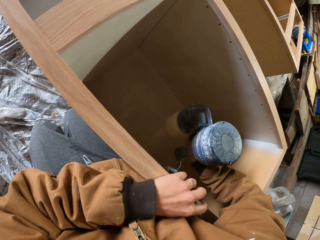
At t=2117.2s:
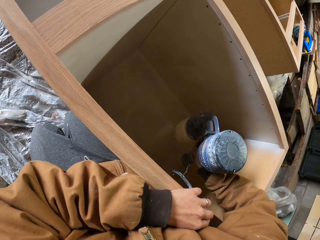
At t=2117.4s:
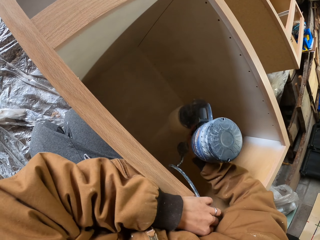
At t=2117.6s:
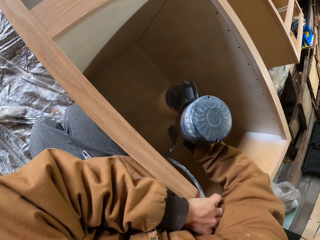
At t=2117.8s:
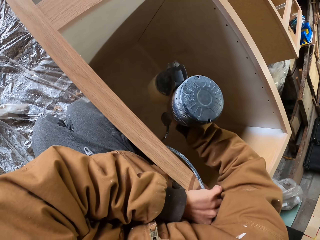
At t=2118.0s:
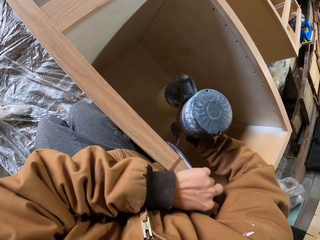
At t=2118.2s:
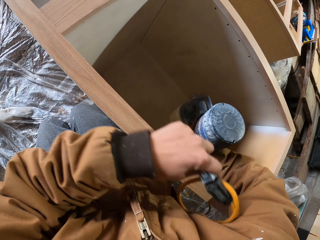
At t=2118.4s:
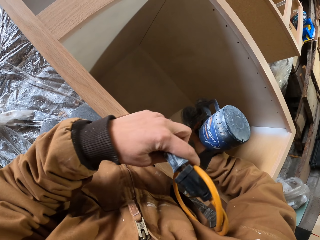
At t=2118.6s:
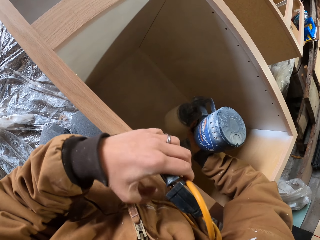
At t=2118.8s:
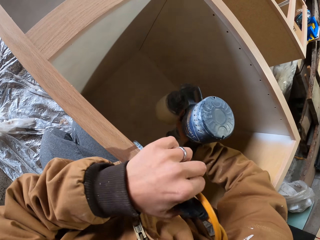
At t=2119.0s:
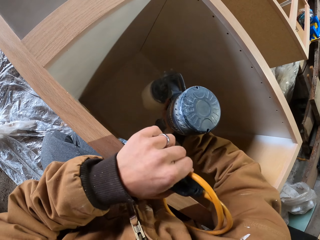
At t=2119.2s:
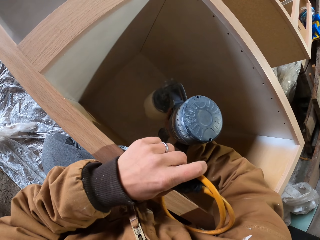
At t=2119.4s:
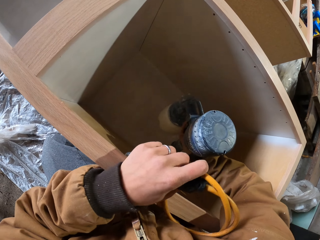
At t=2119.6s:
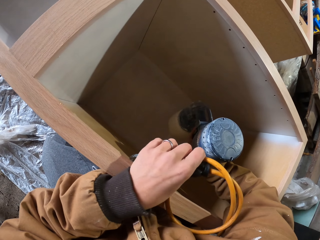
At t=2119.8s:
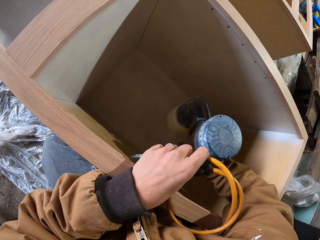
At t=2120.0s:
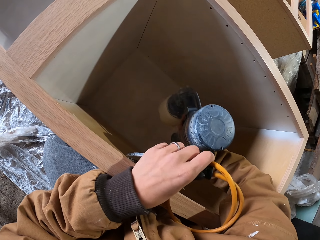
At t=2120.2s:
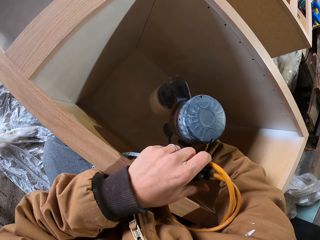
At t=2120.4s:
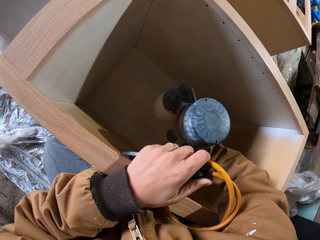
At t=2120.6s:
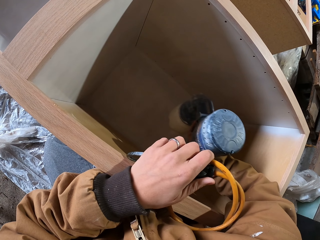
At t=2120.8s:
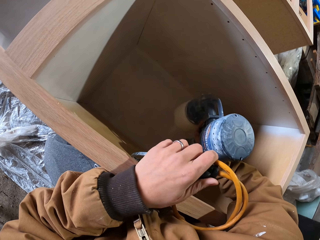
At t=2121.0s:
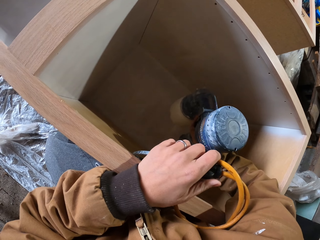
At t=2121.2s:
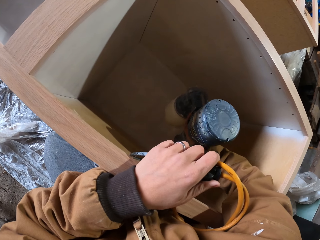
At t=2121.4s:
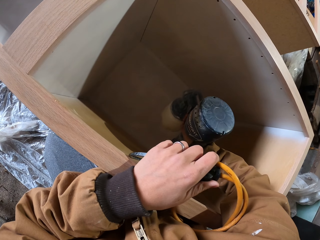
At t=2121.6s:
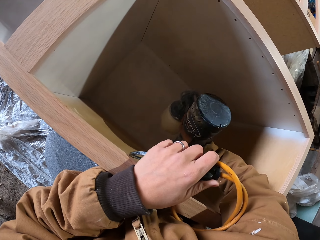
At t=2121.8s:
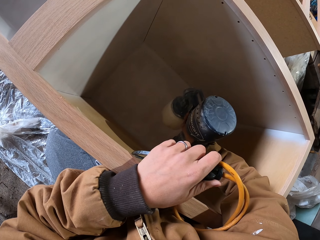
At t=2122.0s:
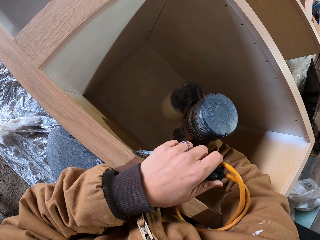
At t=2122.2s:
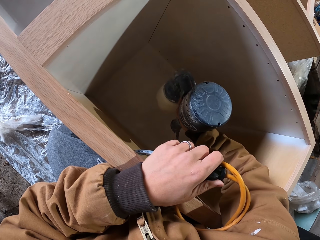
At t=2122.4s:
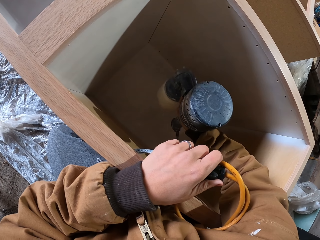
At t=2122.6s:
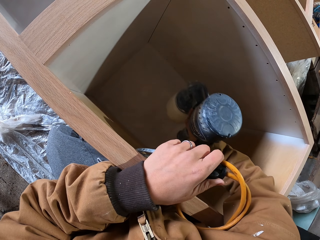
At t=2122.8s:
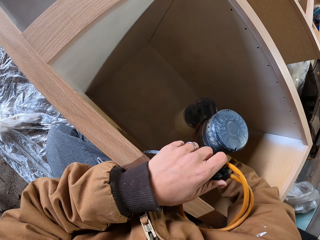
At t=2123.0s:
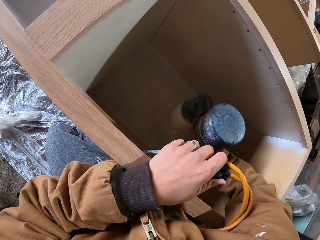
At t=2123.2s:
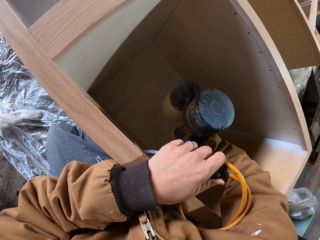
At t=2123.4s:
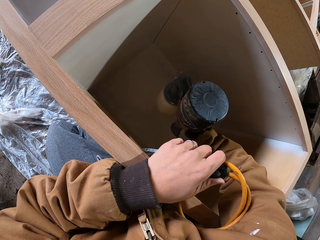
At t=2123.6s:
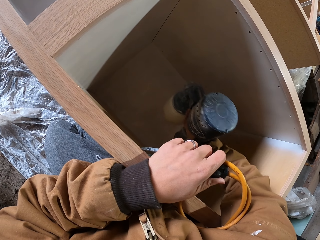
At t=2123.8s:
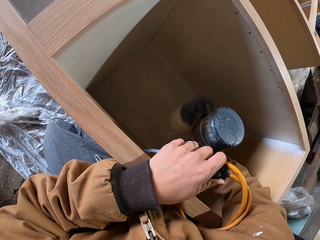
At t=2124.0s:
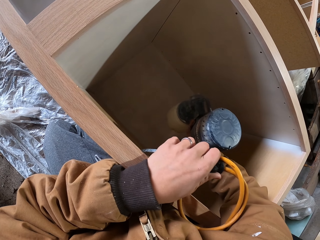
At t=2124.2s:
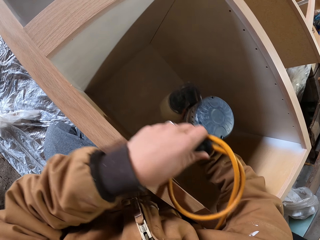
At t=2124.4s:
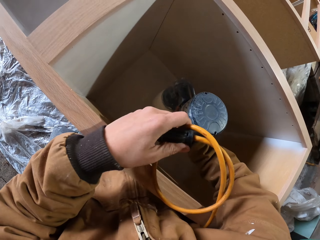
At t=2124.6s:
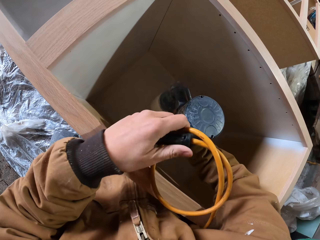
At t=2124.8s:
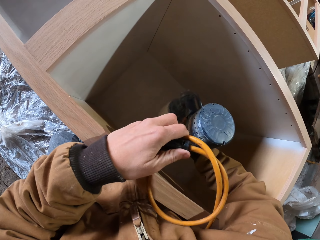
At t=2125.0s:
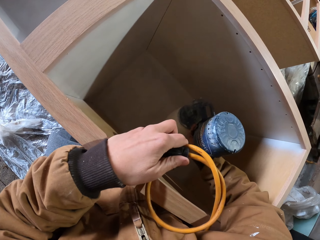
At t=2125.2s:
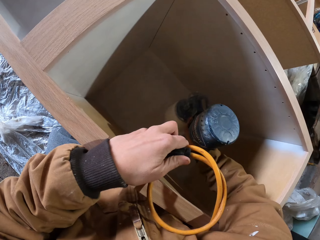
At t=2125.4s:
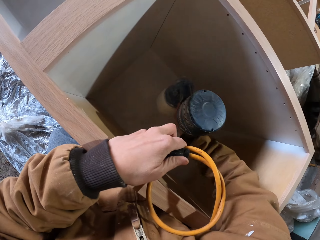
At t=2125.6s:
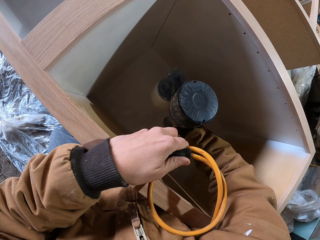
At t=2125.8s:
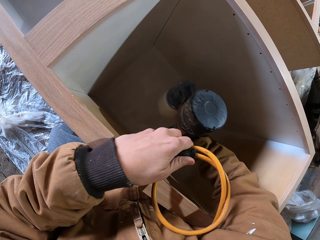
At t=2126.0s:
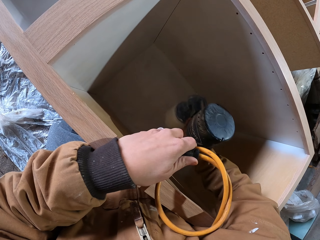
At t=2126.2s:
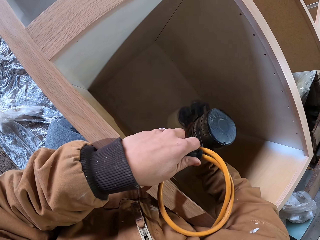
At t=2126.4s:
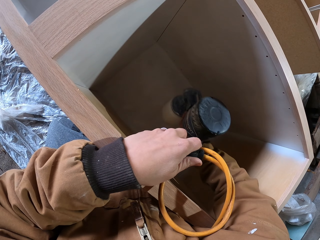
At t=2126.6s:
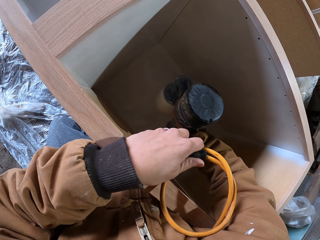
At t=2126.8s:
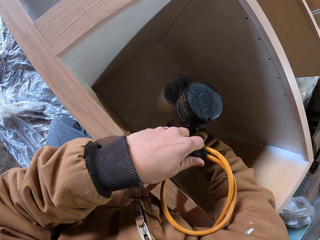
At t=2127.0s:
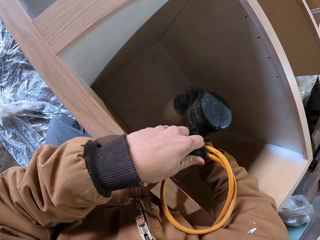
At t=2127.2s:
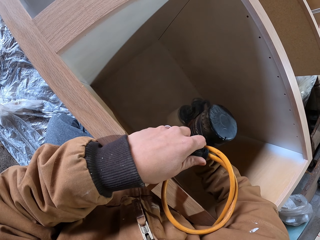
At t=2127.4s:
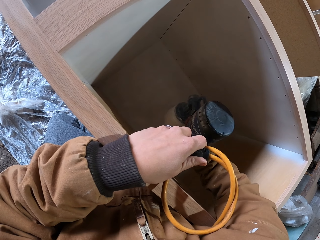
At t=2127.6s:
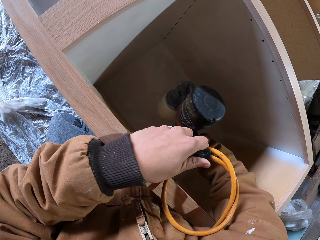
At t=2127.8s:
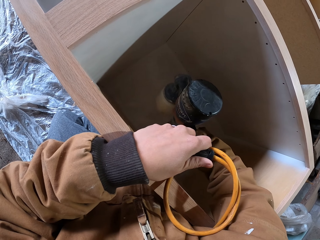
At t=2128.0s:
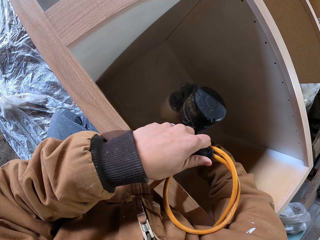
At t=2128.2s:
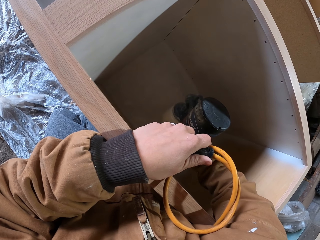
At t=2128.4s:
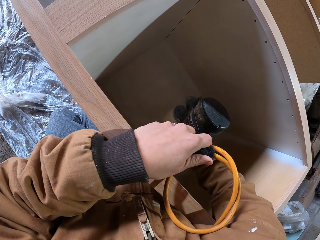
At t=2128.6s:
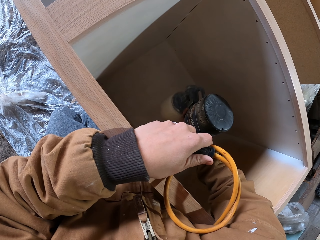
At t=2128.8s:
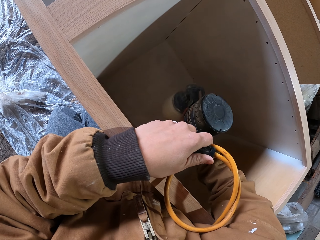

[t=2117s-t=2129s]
The camera wearer holds the cable. They spray paint in the wood box.

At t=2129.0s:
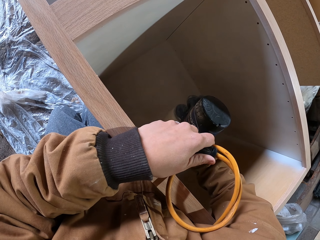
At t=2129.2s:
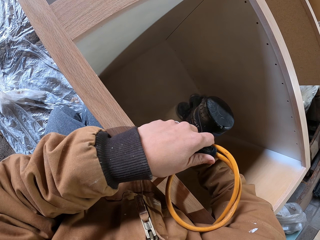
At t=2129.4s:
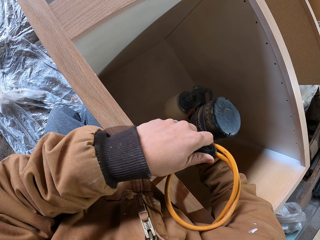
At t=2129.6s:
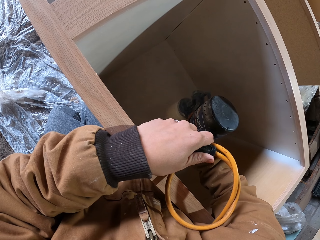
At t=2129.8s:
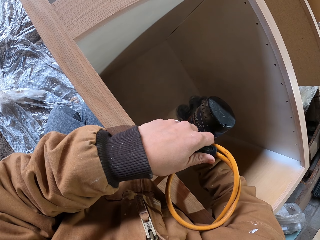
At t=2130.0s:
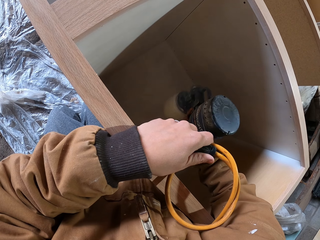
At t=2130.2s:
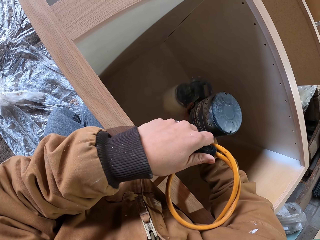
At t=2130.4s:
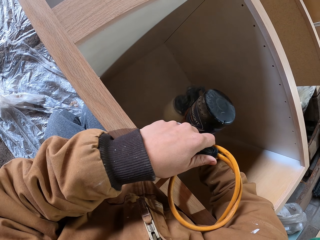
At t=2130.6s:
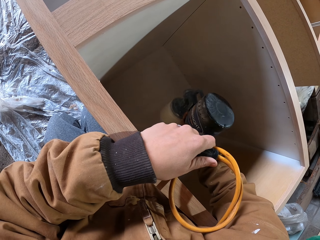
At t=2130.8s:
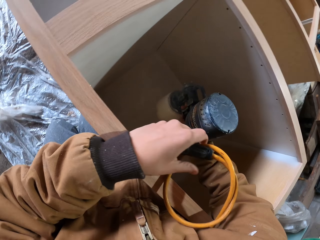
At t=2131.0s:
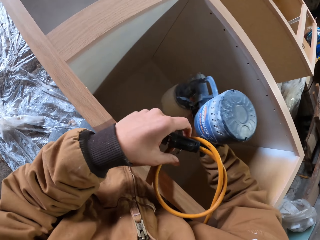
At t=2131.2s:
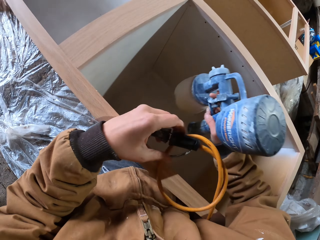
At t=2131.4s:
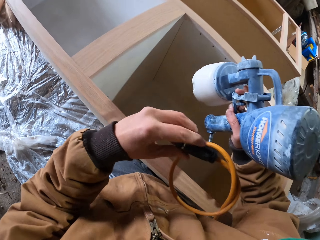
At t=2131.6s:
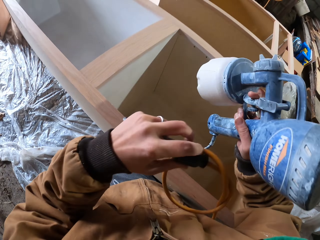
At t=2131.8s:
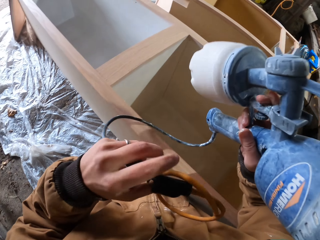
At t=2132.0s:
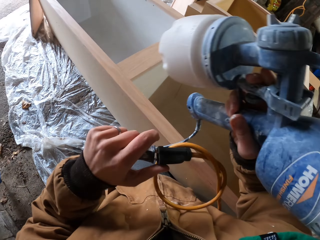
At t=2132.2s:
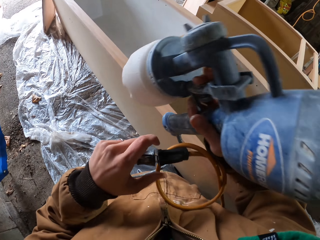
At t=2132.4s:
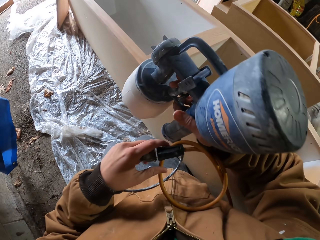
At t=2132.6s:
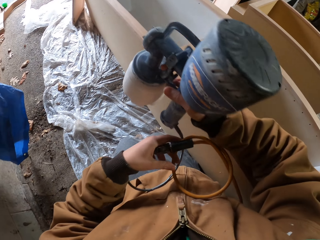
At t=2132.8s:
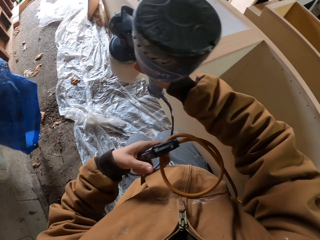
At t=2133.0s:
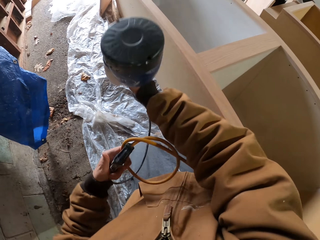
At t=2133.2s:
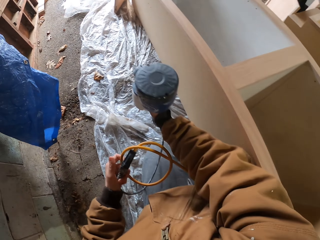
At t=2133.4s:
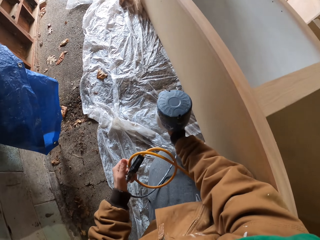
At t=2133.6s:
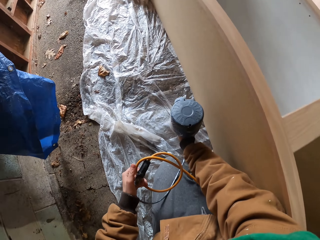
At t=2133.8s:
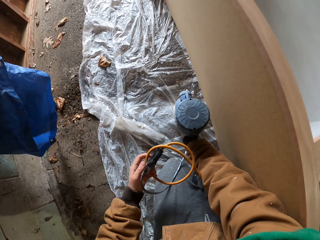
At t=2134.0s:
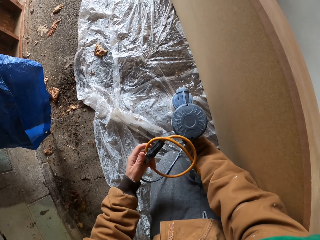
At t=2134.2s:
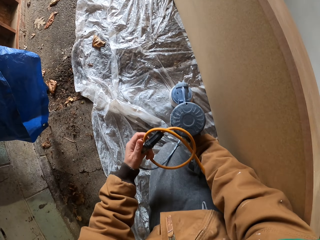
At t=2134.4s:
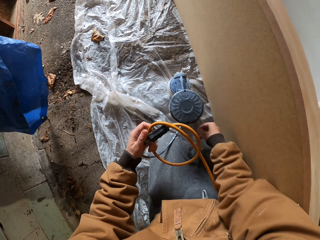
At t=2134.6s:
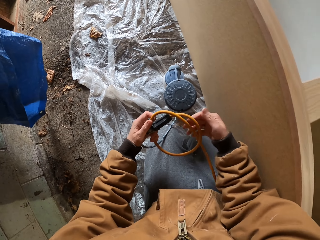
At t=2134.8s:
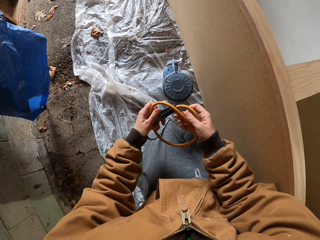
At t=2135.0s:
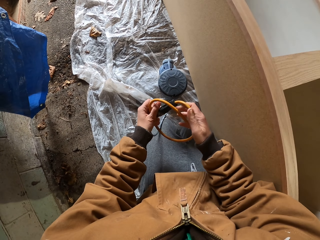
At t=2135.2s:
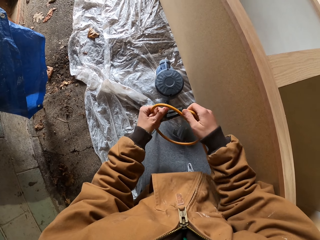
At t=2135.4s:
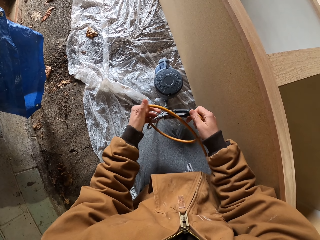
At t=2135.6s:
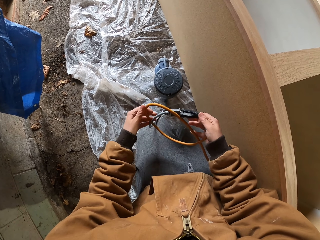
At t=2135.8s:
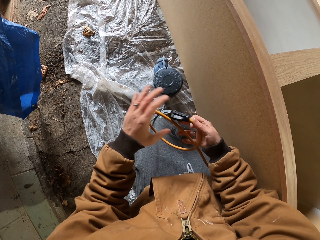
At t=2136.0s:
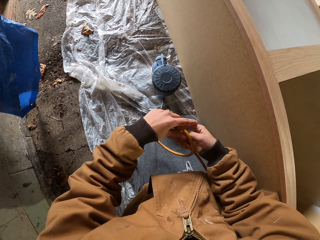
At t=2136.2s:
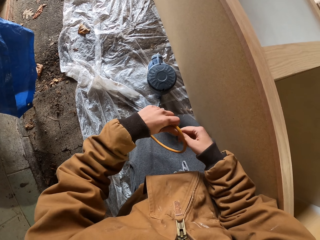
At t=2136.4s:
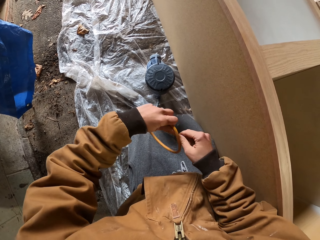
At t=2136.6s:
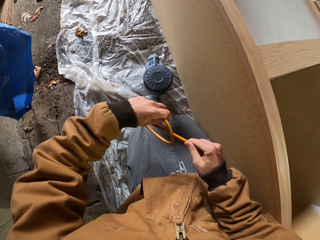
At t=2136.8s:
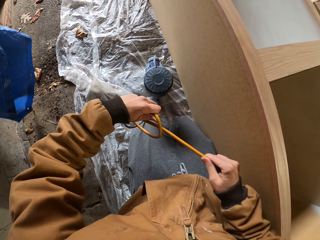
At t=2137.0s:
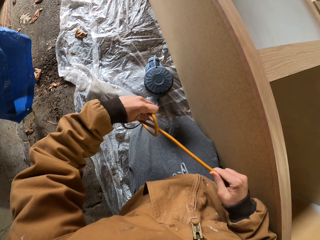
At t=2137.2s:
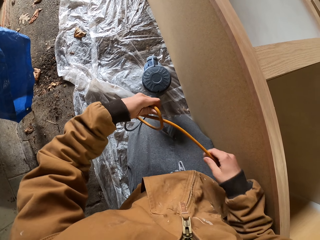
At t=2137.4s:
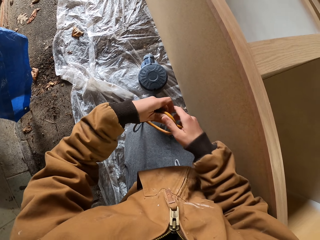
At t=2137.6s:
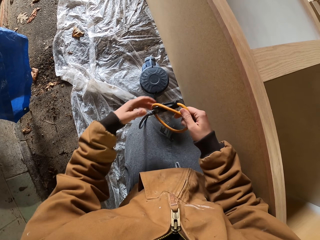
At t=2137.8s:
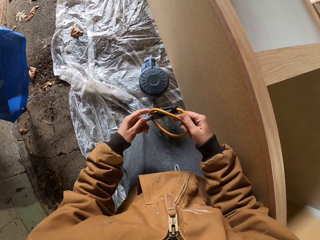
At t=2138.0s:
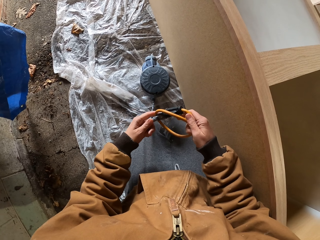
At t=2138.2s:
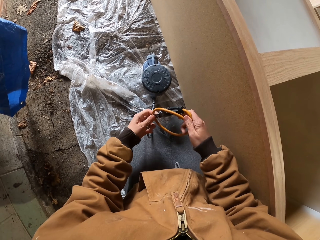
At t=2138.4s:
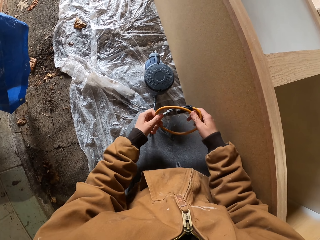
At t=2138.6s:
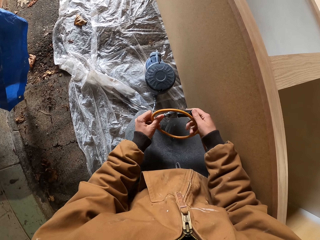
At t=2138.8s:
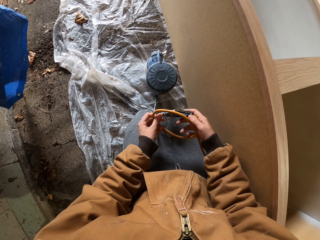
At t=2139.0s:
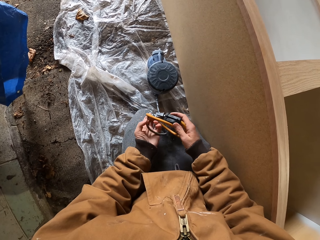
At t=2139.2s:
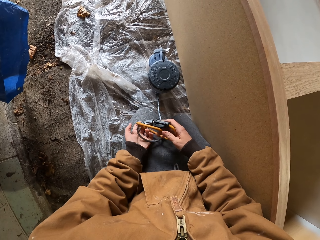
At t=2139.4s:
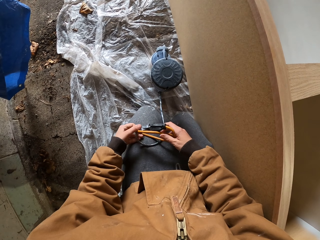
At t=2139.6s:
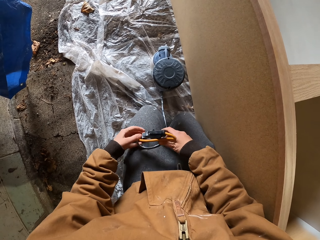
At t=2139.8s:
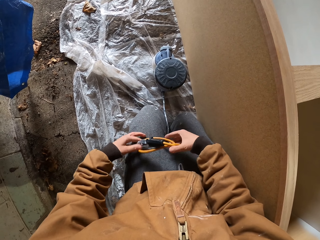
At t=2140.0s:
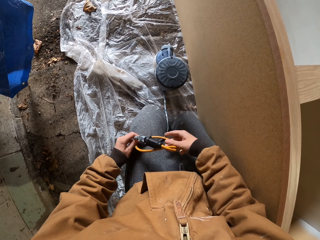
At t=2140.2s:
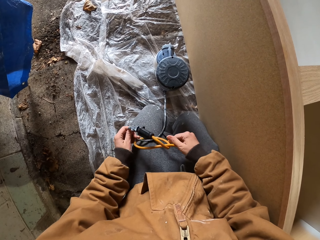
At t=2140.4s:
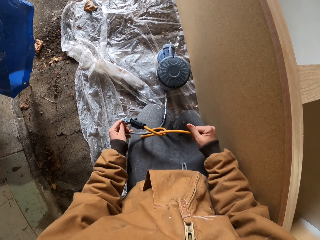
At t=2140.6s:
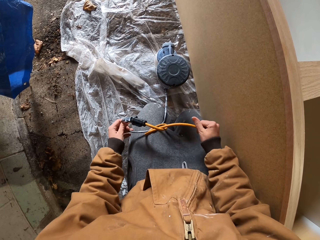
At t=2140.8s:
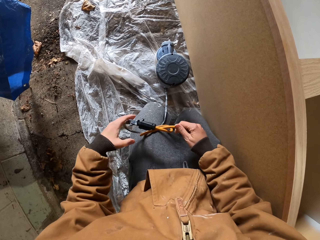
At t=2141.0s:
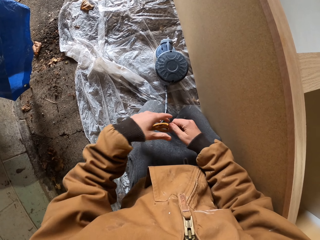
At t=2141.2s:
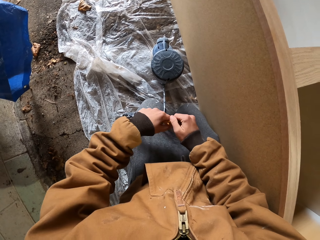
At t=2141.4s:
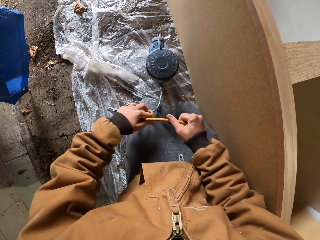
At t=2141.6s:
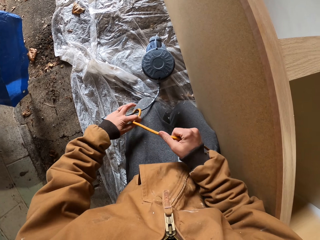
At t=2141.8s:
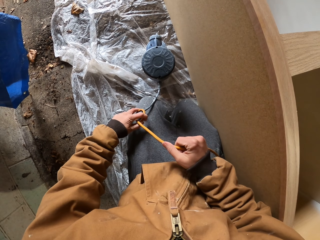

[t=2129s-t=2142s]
The camera wearer puts a paint sprayer or paint machine on the floor. They pull the paint machine cable. They unfold the cable.
